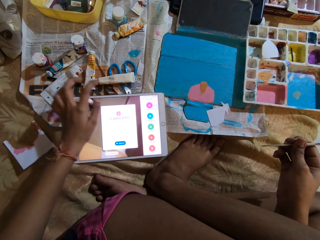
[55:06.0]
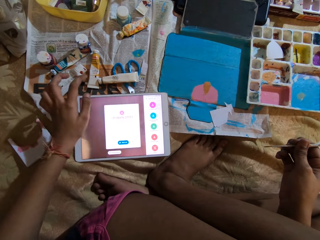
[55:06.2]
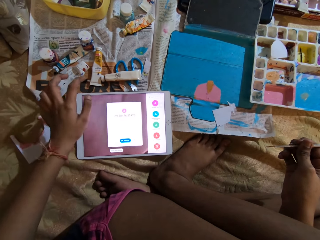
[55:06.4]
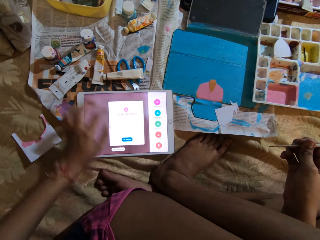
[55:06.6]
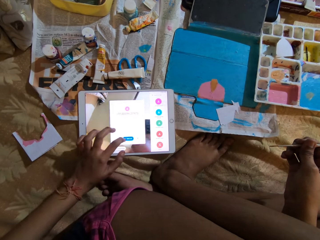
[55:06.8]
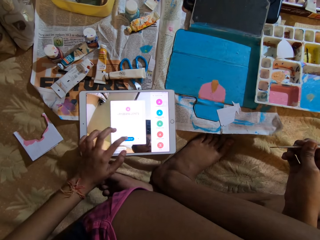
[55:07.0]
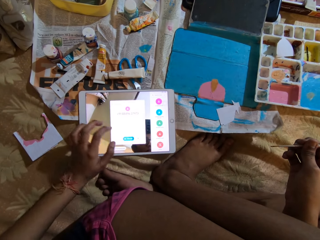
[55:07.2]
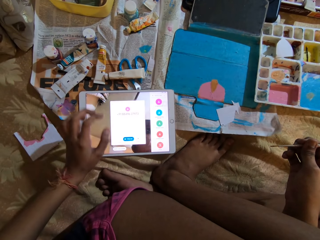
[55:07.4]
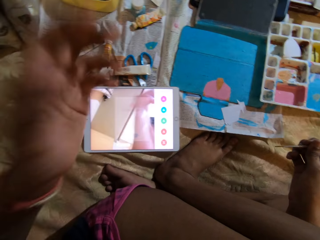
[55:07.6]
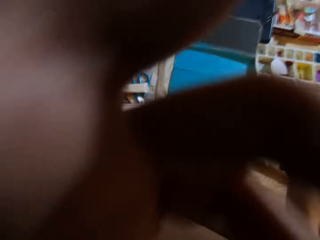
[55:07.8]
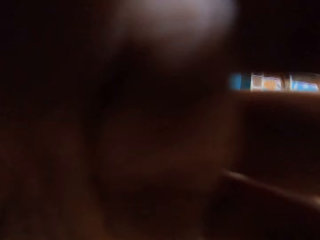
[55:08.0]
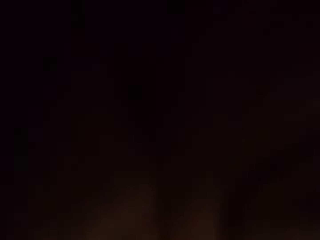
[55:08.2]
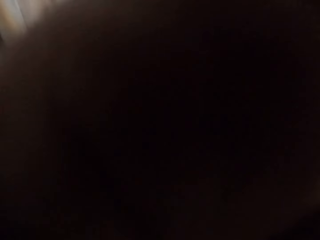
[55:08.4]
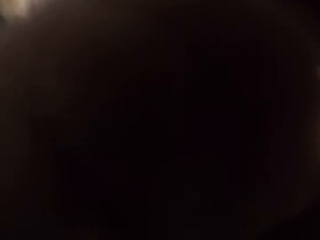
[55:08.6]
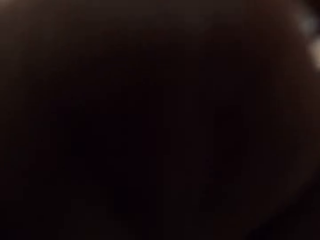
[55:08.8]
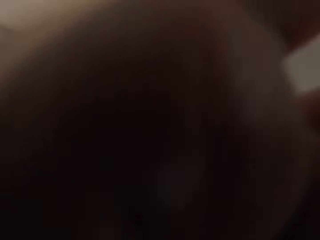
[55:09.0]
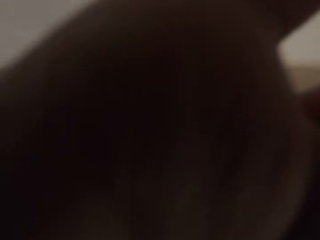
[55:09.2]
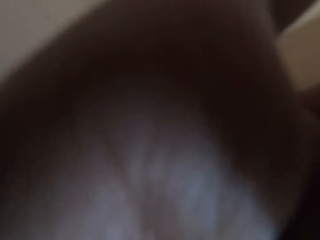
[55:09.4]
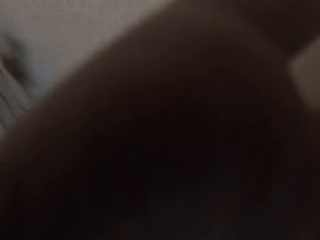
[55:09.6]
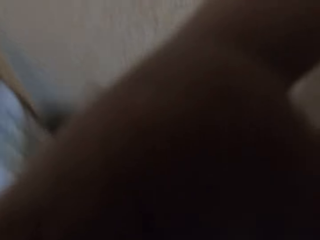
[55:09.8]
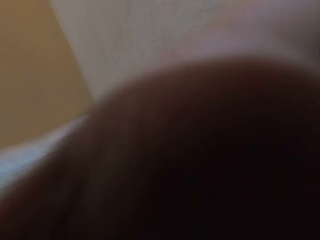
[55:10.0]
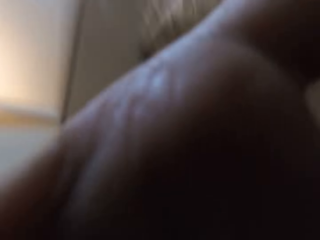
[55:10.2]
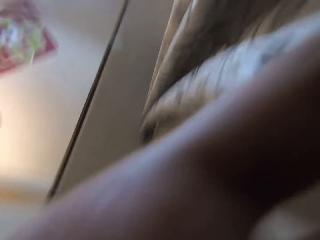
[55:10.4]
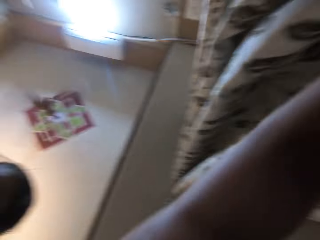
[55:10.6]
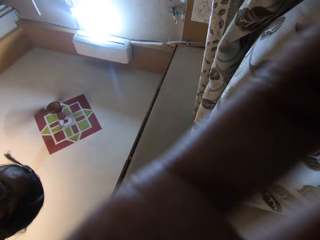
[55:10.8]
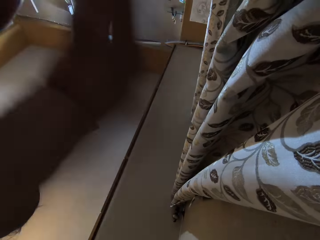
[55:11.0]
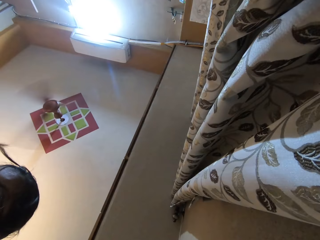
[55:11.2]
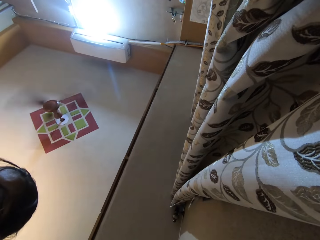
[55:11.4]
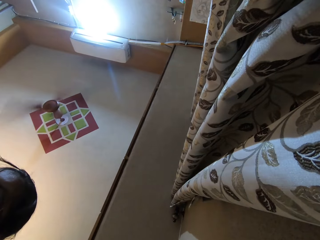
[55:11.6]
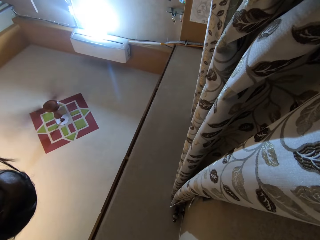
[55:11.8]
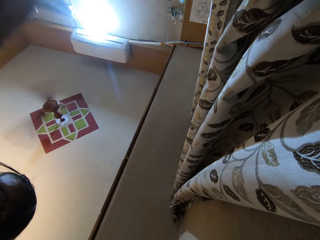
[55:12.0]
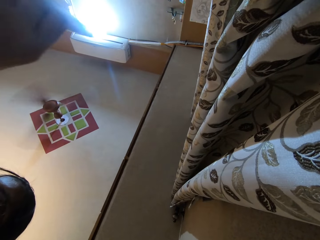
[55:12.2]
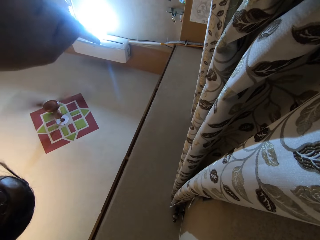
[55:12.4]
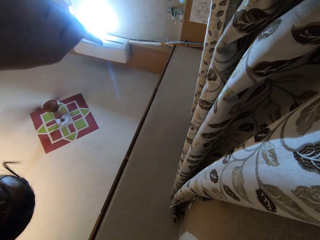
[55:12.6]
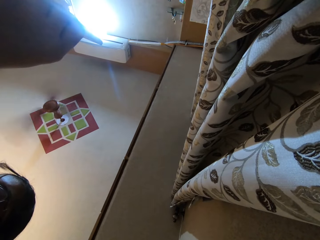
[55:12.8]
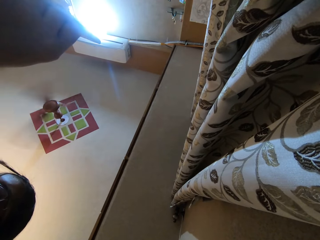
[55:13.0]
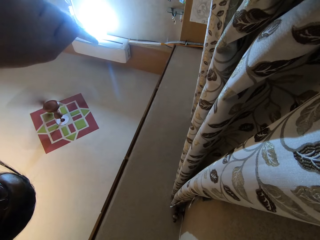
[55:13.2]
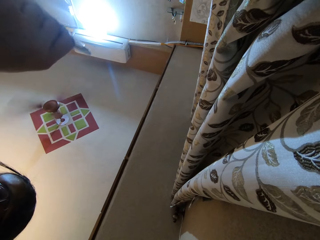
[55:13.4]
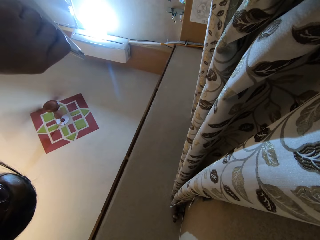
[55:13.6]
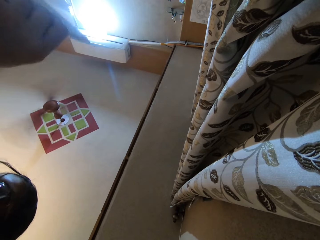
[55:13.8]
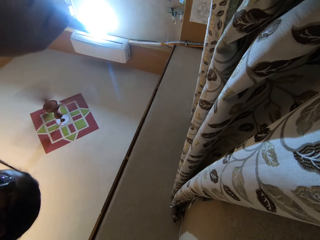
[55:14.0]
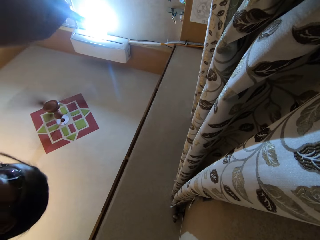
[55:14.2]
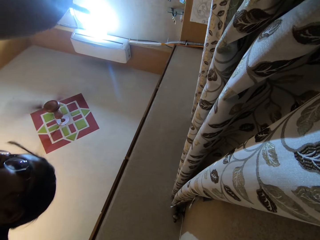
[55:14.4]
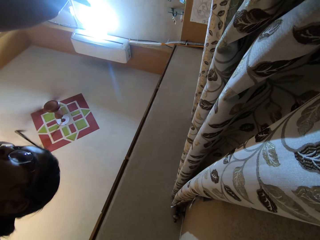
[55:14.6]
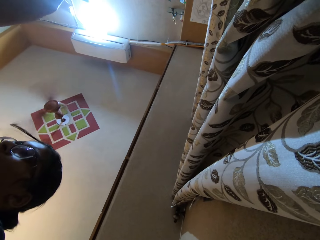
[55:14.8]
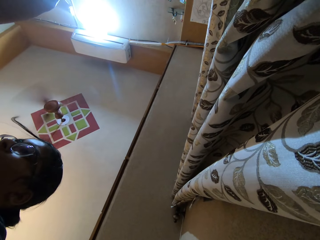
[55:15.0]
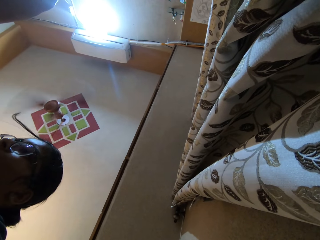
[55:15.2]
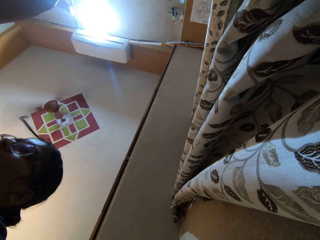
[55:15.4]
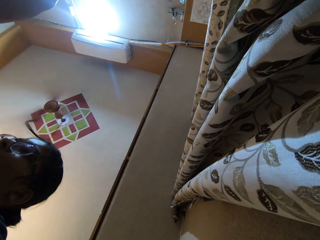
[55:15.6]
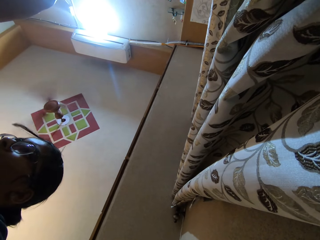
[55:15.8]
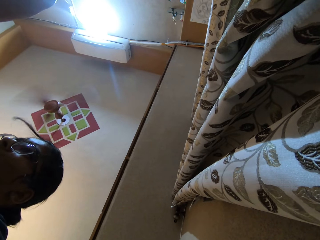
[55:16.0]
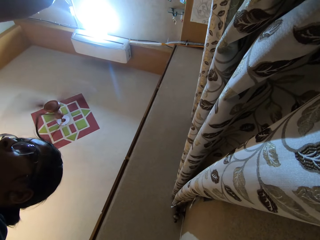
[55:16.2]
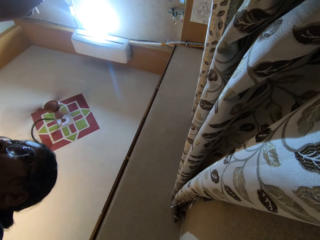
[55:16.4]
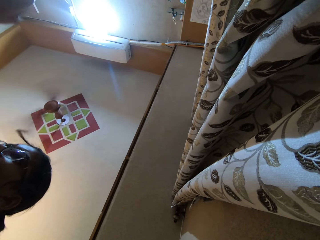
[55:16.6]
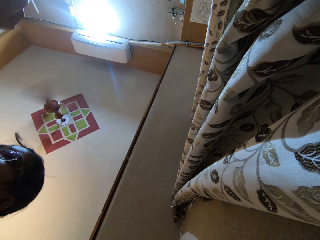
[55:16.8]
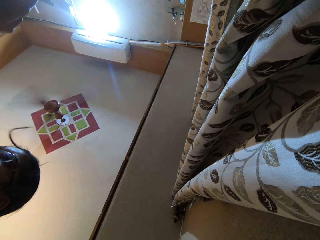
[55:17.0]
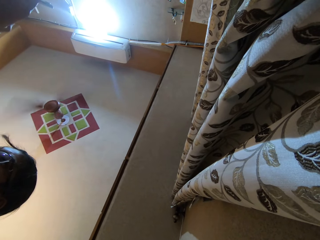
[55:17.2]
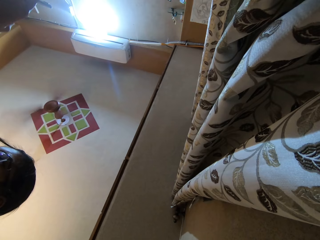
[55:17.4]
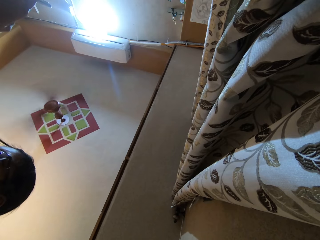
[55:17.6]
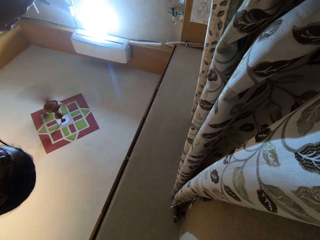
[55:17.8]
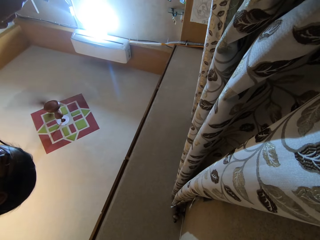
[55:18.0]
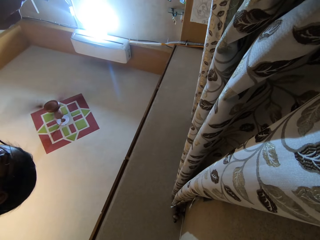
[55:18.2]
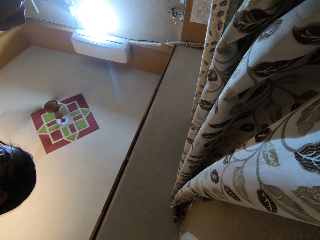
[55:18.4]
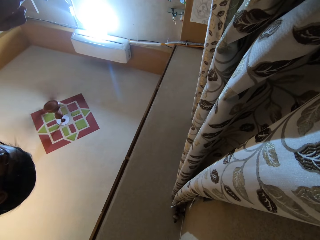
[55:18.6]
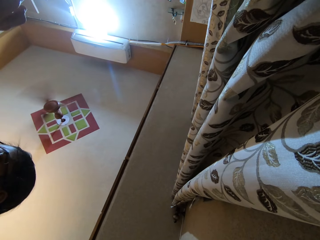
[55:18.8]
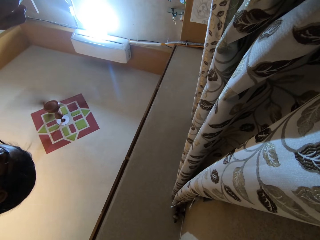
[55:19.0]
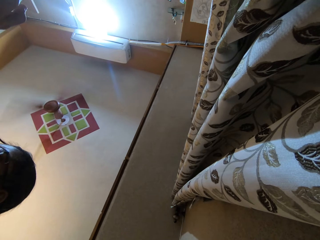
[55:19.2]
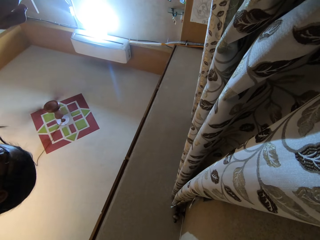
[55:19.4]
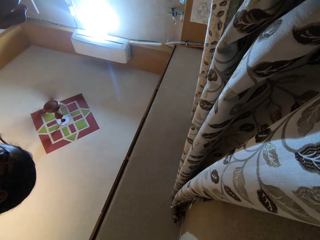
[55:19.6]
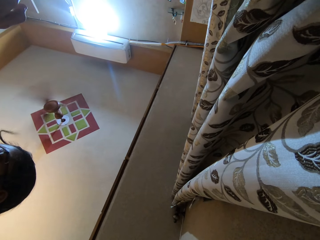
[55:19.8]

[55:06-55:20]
The camera wearer removes a camera from her head with her left hand. She places the camera on the bed with her left hand. A woman moves her hands.

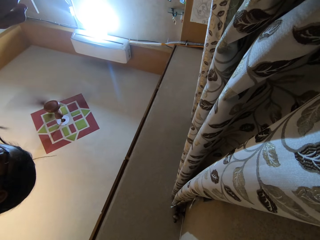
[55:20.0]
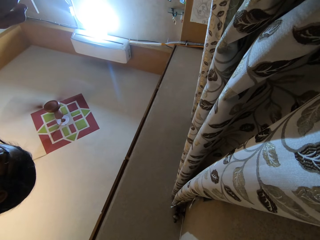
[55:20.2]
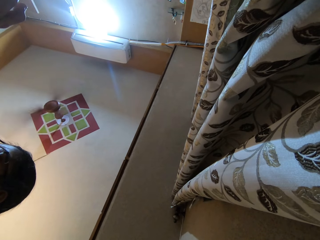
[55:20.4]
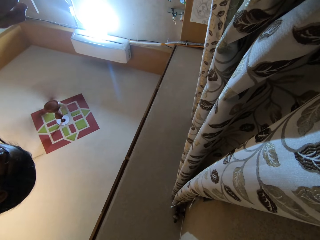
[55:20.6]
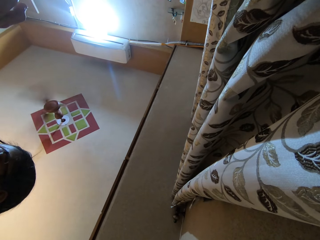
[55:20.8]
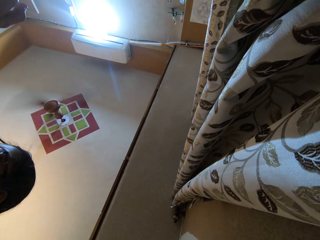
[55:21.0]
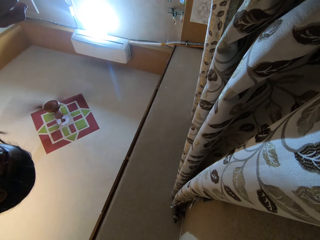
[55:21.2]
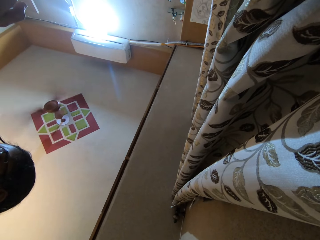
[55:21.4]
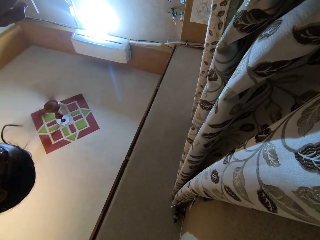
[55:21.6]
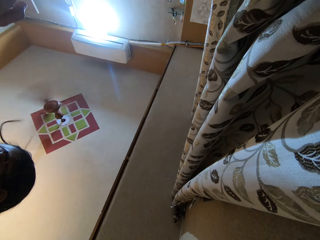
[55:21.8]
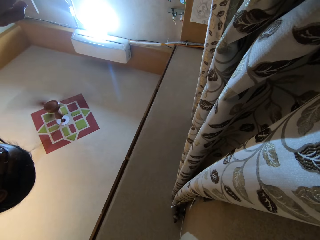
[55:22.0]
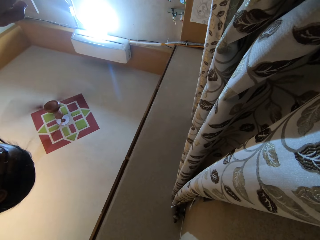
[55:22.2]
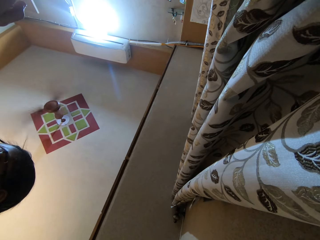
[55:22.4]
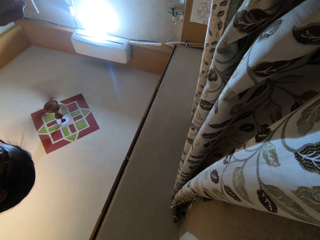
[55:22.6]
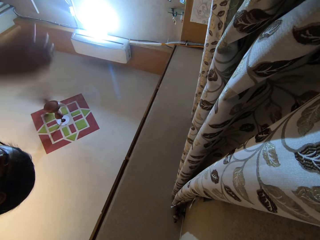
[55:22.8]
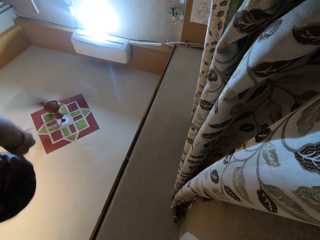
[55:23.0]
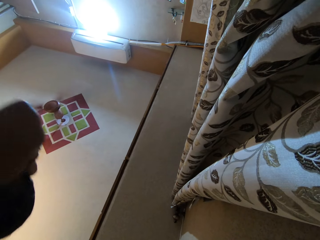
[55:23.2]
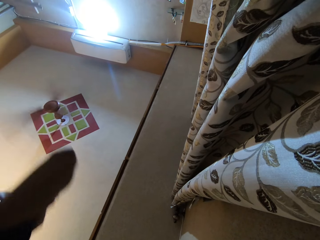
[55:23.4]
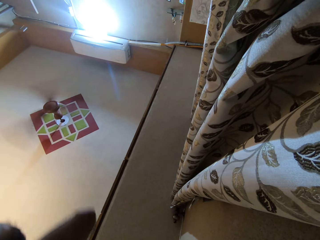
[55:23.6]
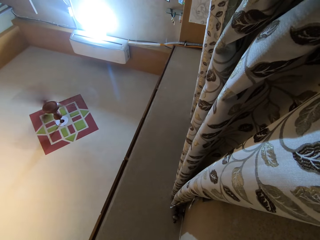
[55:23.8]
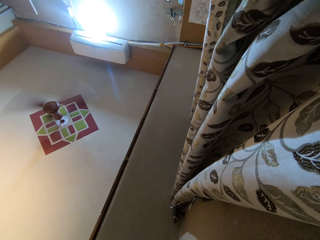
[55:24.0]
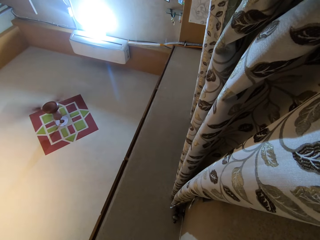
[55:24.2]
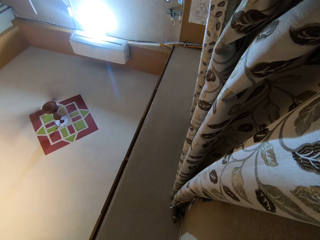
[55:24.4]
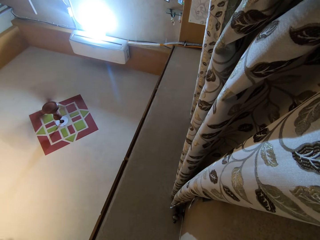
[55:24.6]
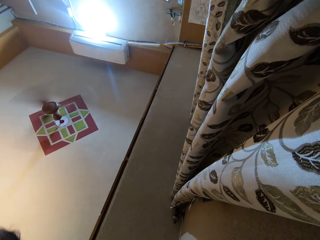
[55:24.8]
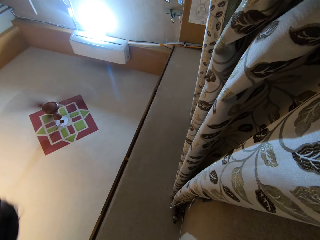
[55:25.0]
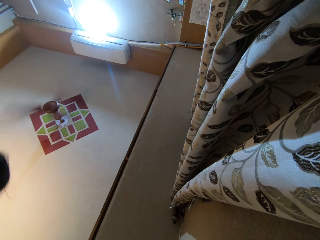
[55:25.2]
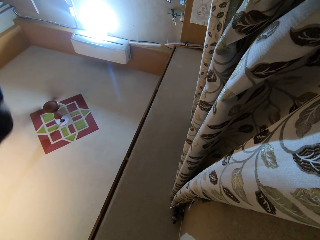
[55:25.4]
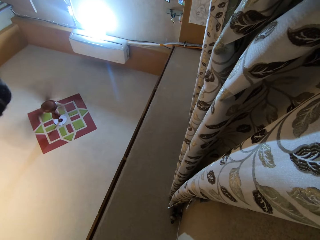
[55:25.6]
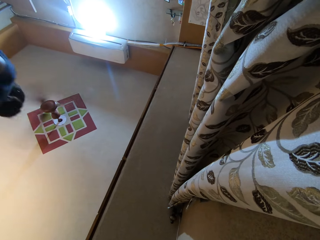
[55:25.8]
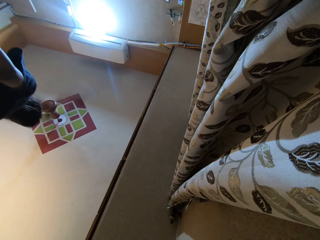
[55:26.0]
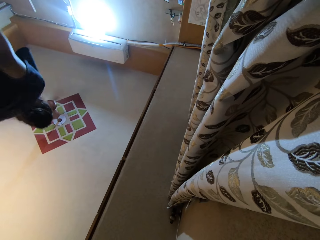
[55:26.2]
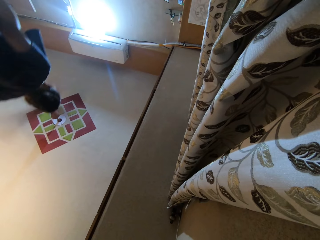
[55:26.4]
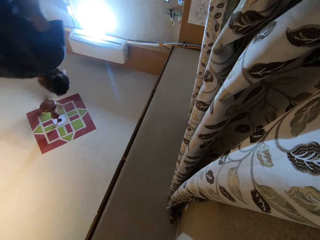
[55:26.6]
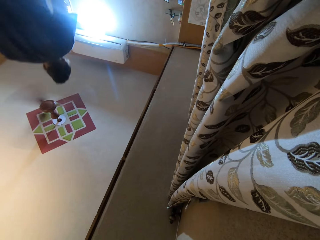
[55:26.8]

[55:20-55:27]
The woman holds her head with her hand. The woman stands up.
